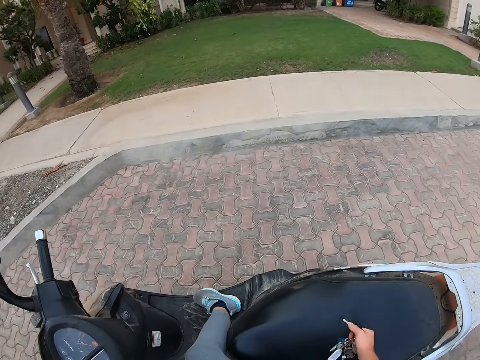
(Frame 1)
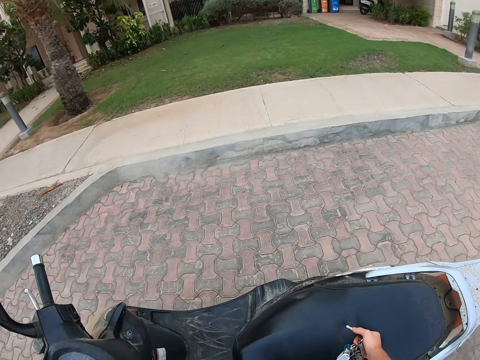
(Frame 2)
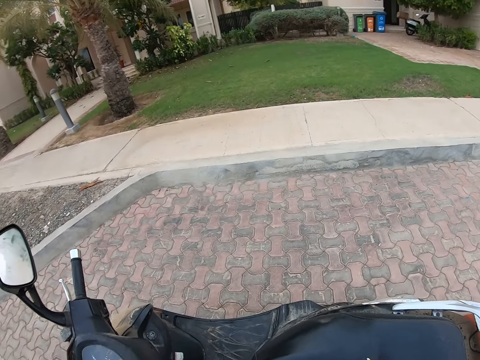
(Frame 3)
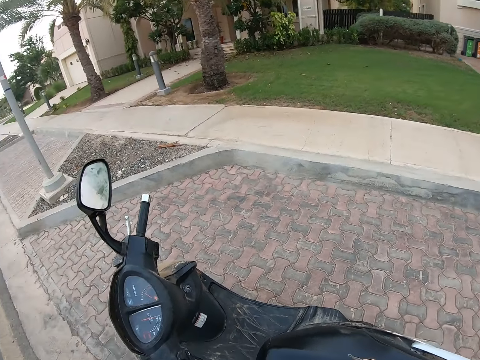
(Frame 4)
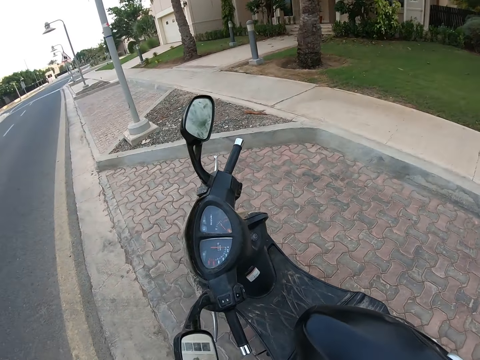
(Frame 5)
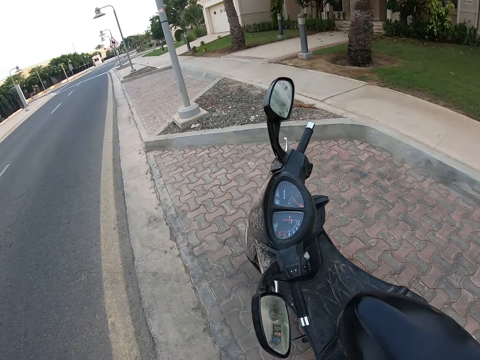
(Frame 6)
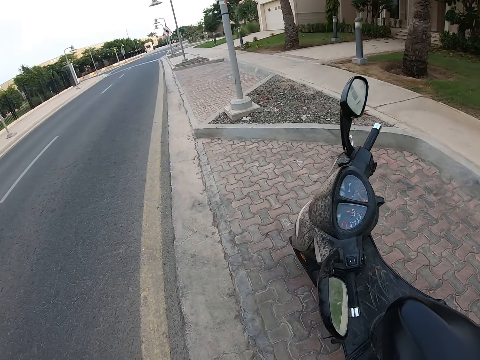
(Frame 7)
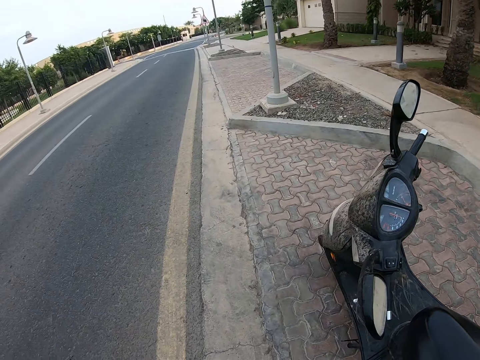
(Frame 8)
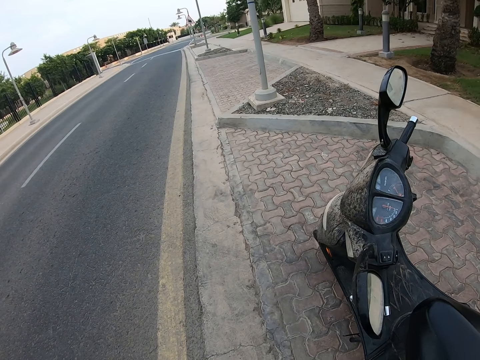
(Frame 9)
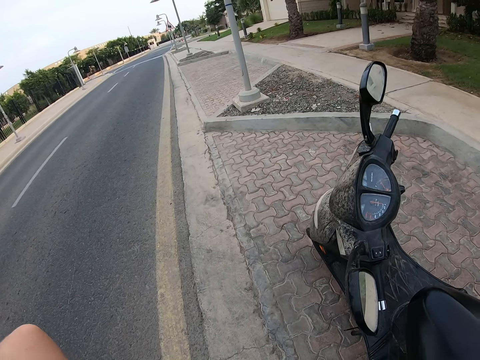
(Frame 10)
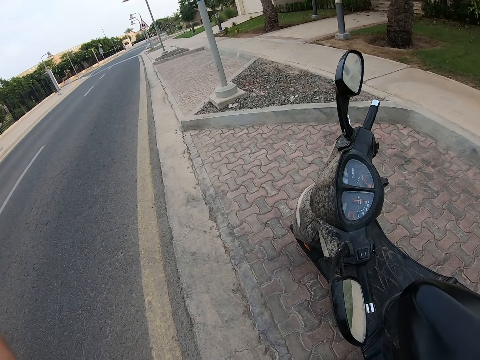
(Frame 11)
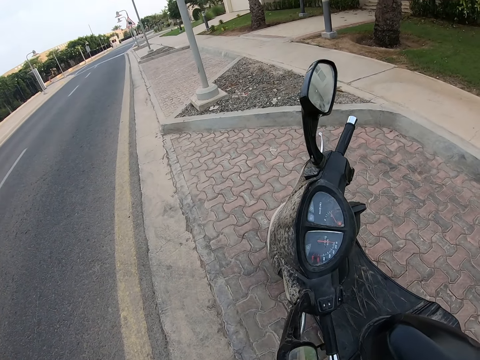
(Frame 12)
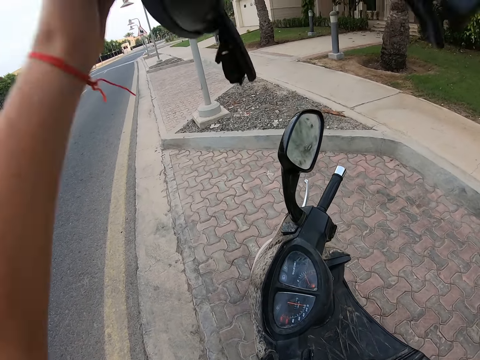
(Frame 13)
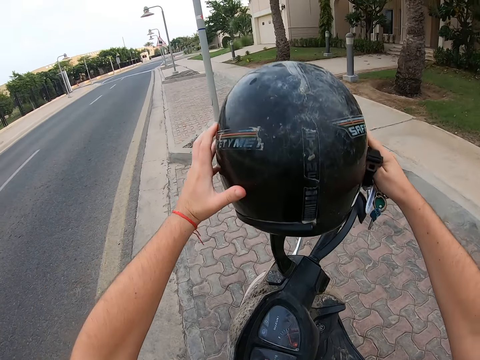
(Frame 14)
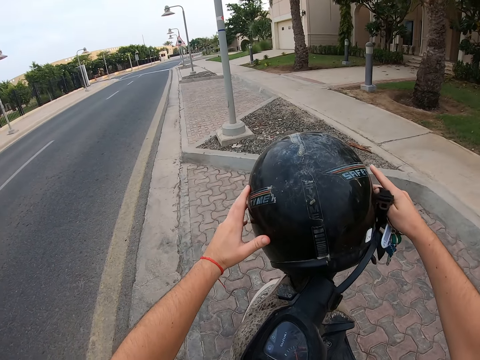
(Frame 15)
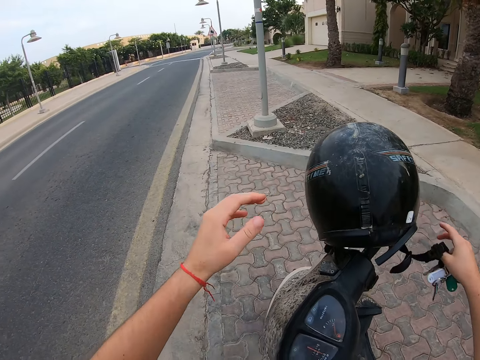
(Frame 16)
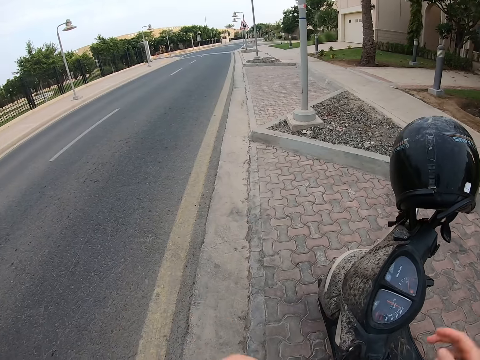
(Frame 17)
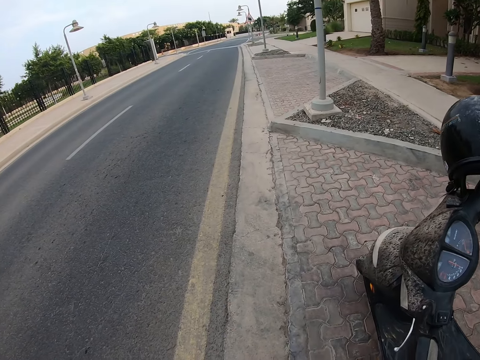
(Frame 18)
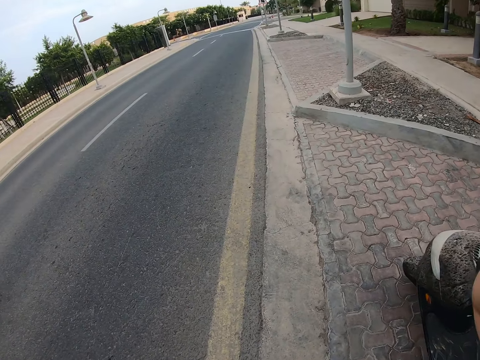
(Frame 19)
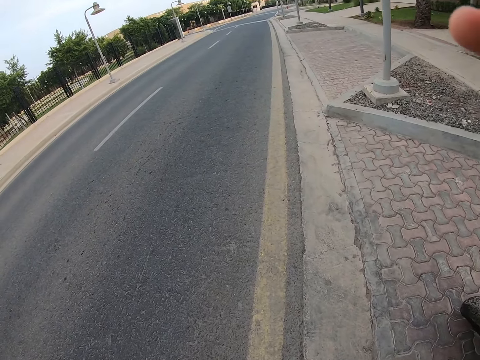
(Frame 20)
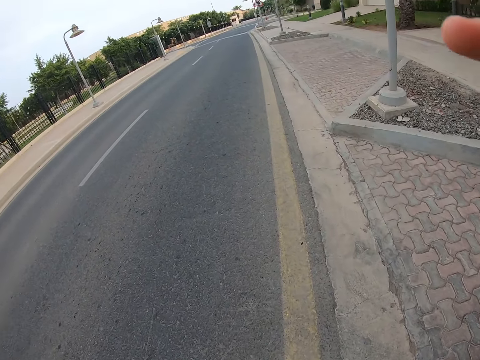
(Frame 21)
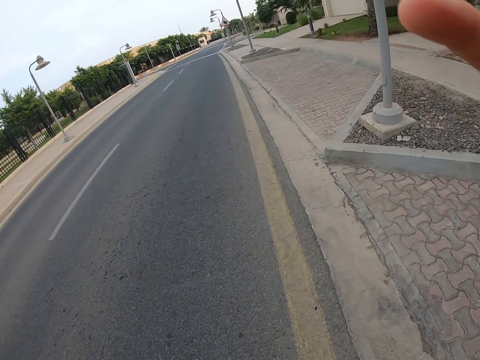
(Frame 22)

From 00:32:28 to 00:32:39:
The camera wearer gets off the motorcycle. They look around. They remove the helmet. They place the helmet on the motorcycle. They do something. They move around.
